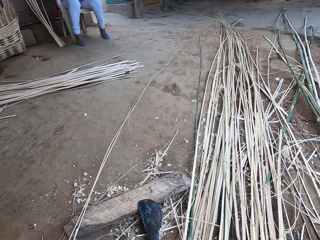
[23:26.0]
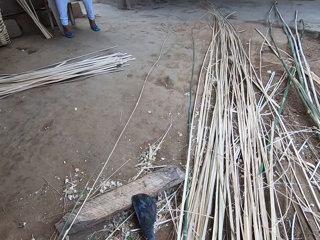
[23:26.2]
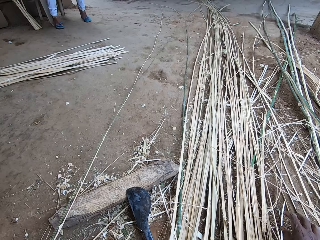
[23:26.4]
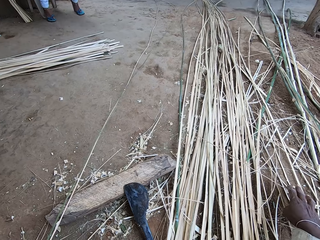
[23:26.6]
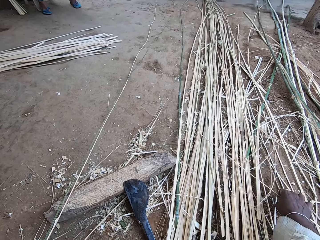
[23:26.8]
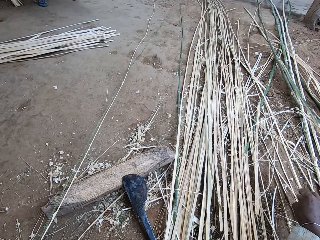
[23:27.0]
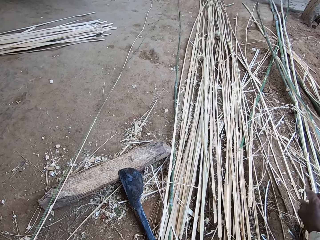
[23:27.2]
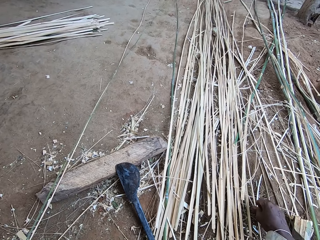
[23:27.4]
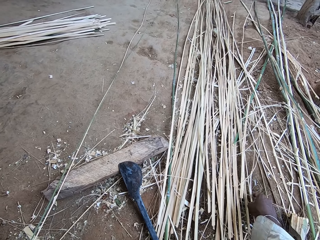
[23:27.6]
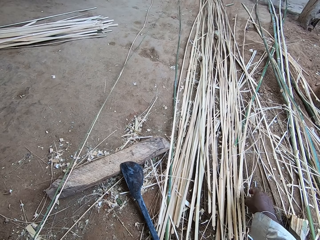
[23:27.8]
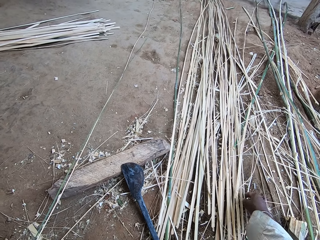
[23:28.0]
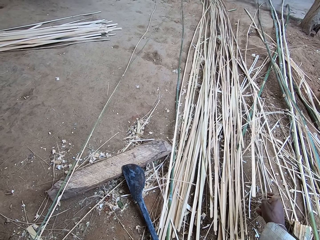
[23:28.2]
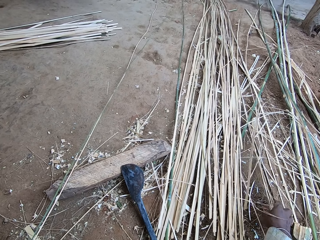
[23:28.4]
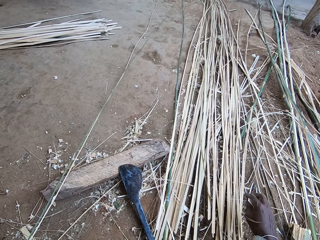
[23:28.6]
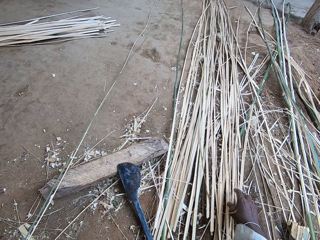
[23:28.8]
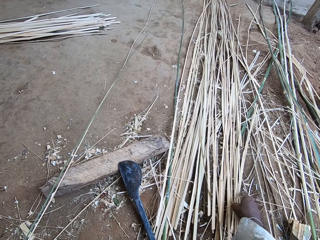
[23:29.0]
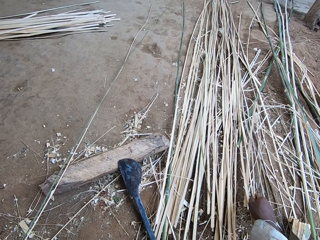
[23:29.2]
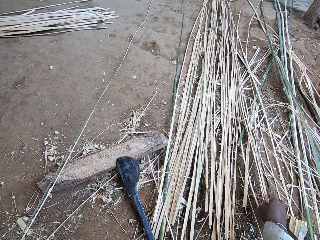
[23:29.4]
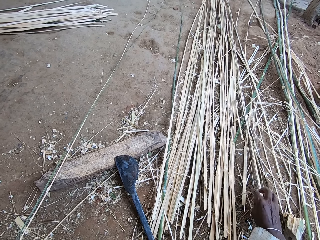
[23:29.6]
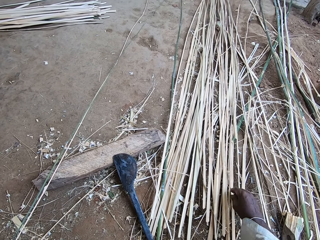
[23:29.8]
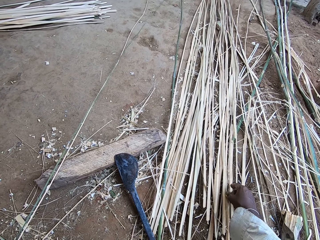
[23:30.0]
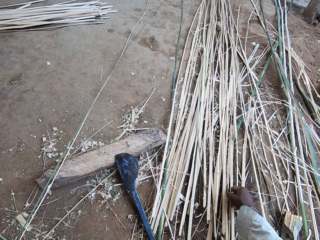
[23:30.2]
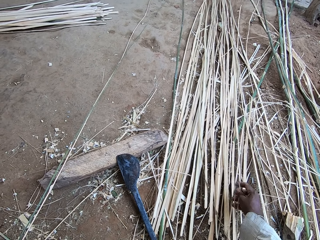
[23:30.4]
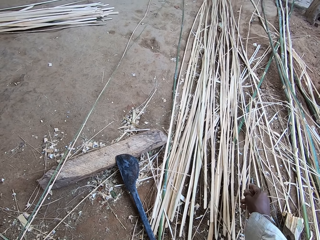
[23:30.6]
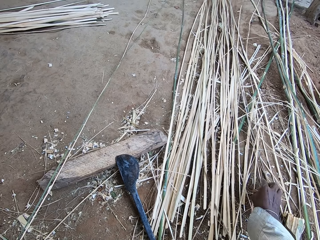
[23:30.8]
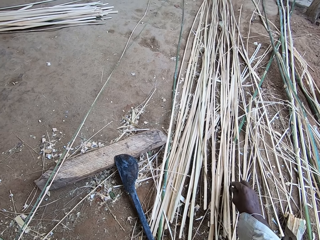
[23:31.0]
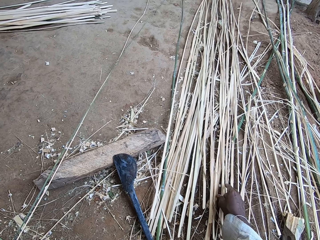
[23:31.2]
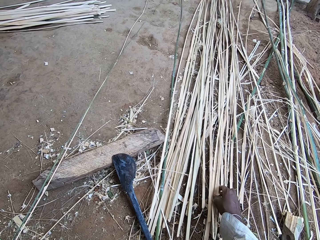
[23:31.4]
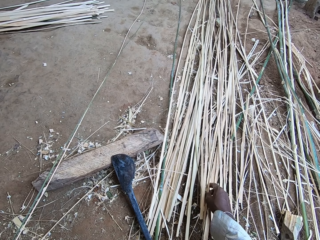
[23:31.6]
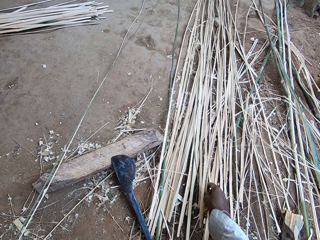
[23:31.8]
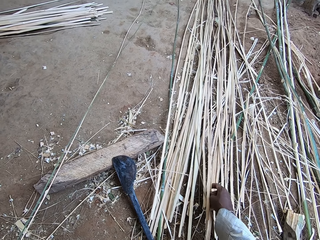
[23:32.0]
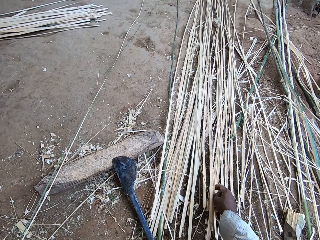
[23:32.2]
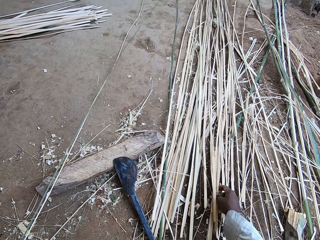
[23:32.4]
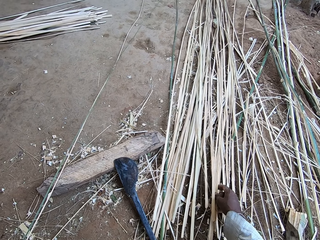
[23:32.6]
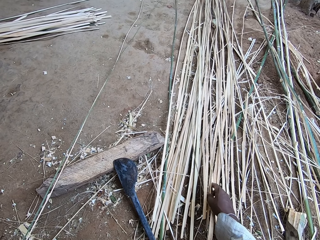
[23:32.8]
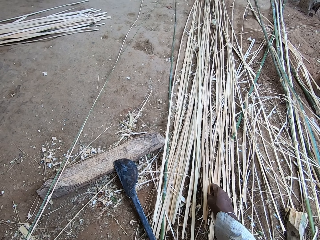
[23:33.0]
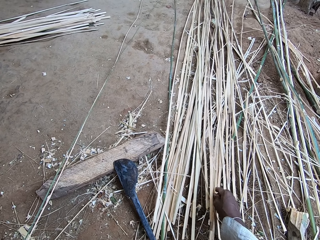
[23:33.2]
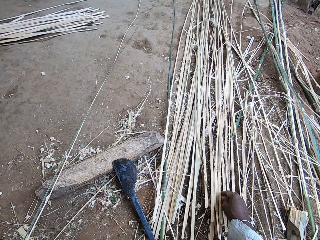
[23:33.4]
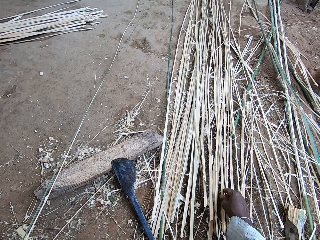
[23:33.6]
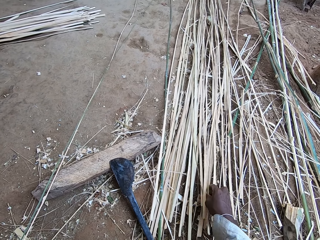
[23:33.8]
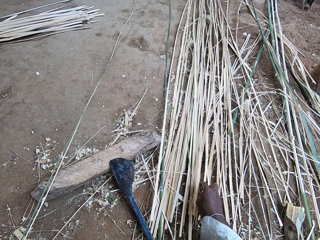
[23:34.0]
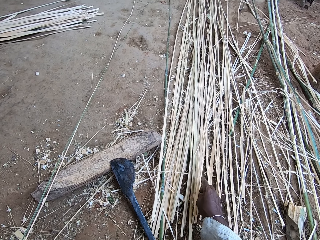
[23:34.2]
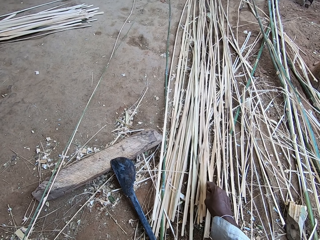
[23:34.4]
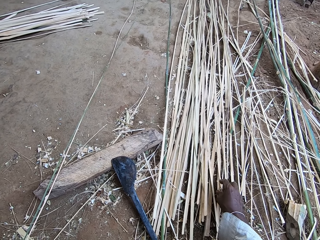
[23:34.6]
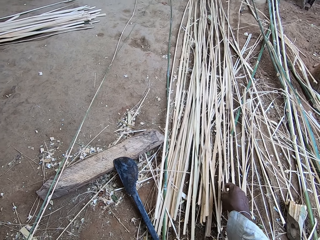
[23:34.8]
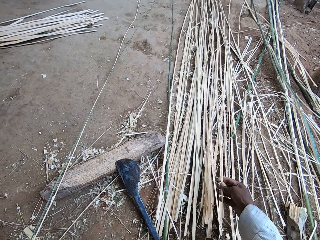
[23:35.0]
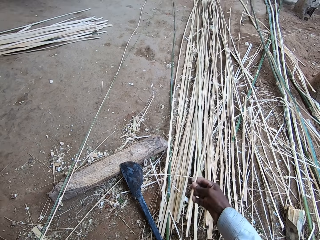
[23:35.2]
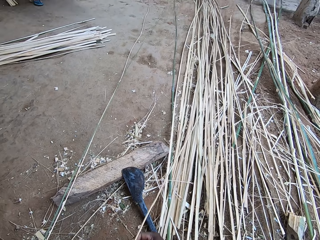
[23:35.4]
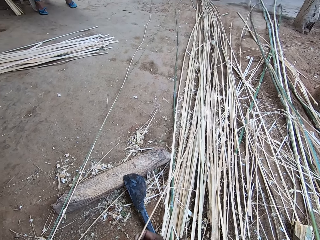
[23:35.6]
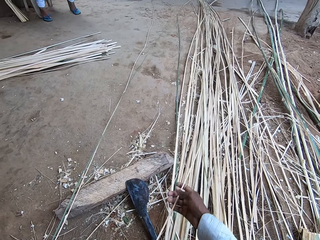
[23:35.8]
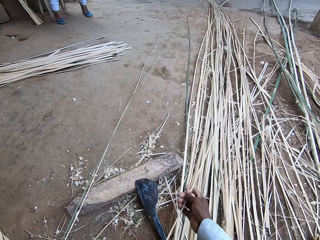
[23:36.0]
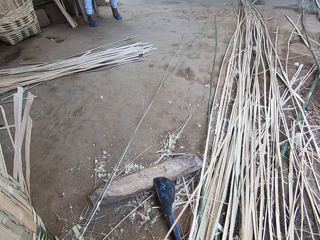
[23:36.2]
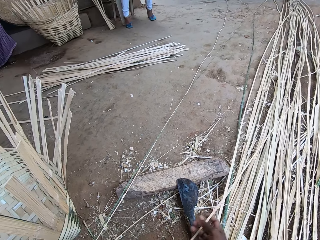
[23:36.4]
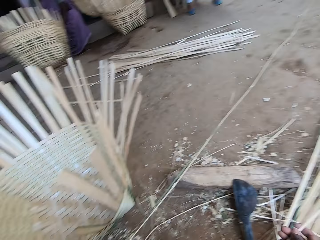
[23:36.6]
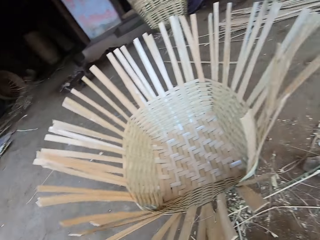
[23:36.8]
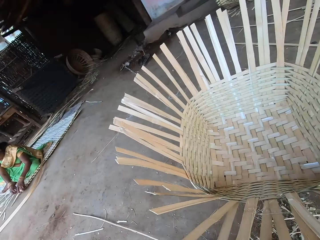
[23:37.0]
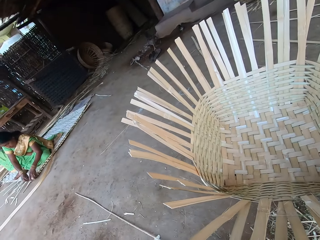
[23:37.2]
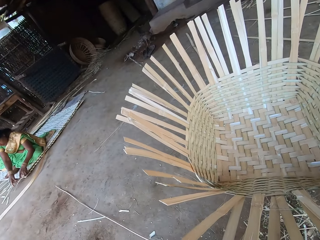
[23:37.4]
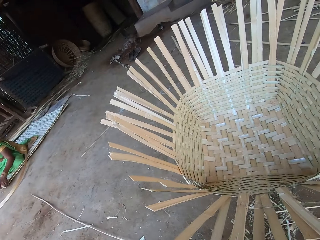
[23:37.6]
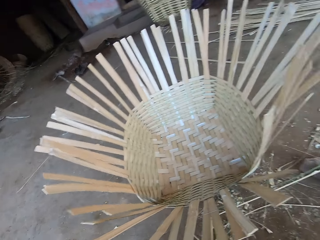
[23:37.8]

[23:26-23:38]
The camera wearer looks through the weaving thatch on the floor. He picks a bamboo stick from the pile of bamboo sticks with his right hand. He drops the bamboo stick on the pile of bamboo sticks with his right hand. He sorts through the bamboo sticks with his right hand. He picks a bamboo stick from the pile of bamboo sticks with his right hand. He draws the bamboo stick on the ground with his right hand.

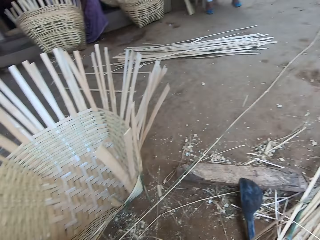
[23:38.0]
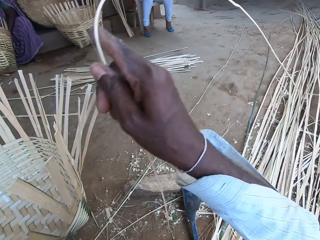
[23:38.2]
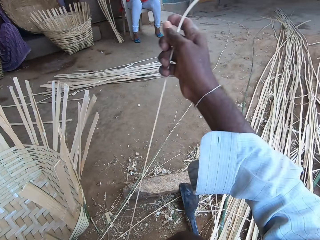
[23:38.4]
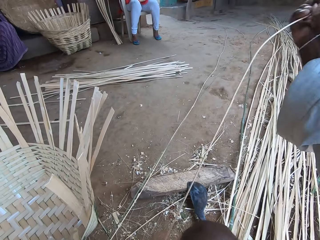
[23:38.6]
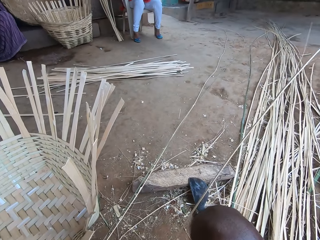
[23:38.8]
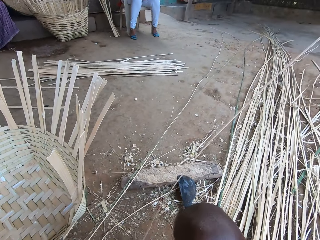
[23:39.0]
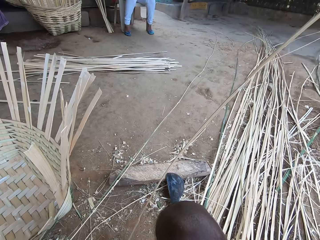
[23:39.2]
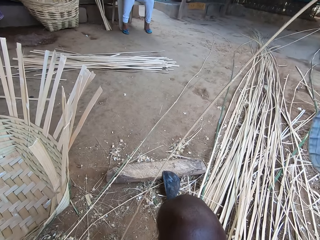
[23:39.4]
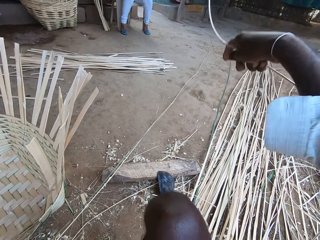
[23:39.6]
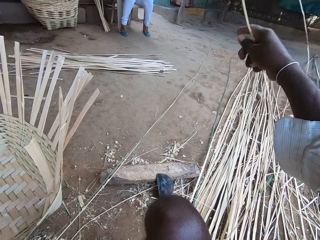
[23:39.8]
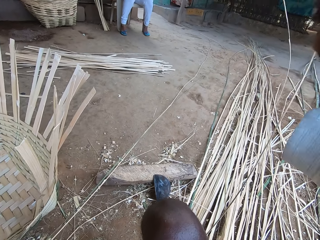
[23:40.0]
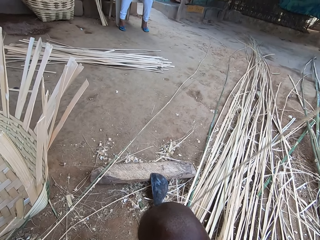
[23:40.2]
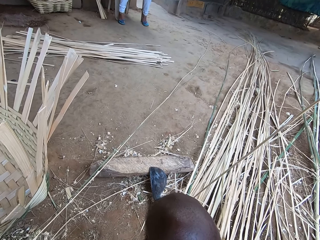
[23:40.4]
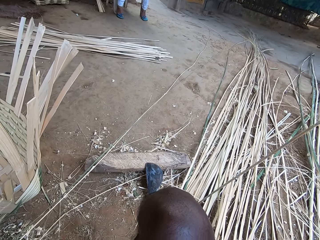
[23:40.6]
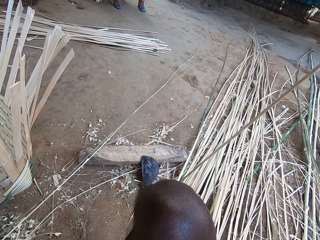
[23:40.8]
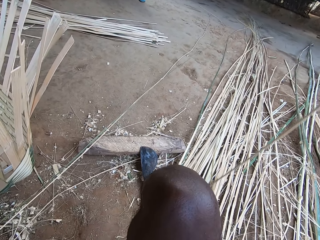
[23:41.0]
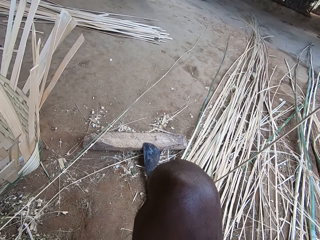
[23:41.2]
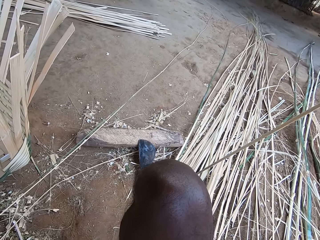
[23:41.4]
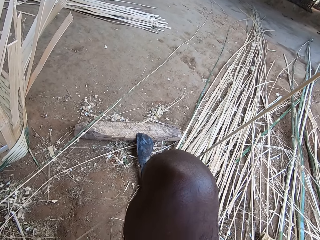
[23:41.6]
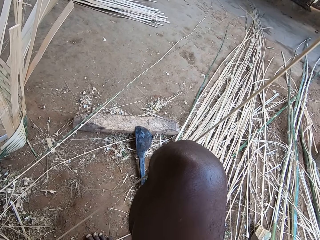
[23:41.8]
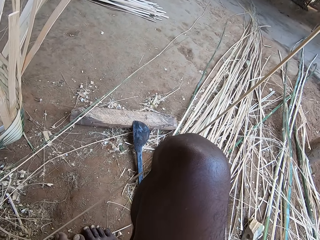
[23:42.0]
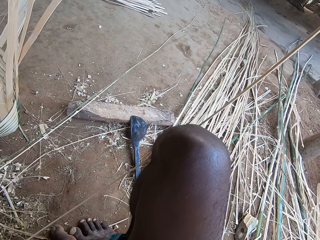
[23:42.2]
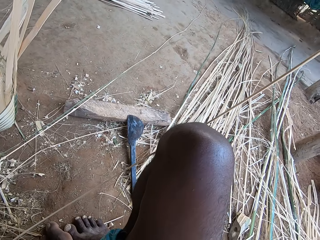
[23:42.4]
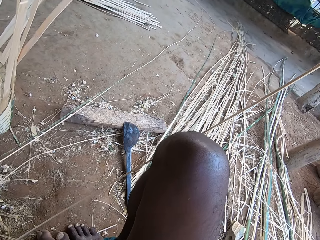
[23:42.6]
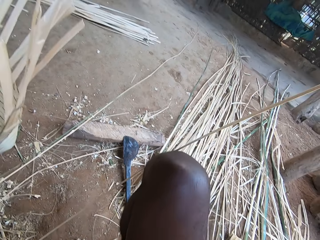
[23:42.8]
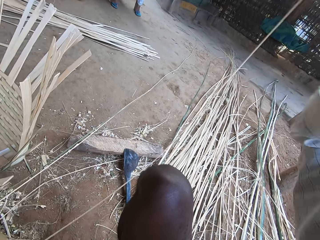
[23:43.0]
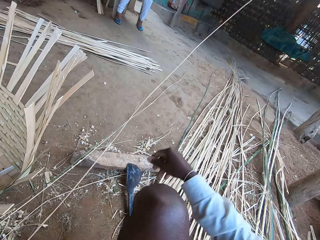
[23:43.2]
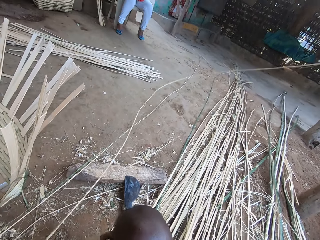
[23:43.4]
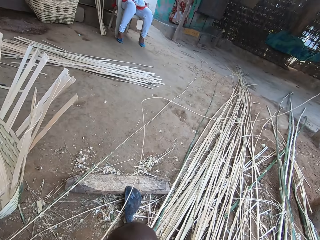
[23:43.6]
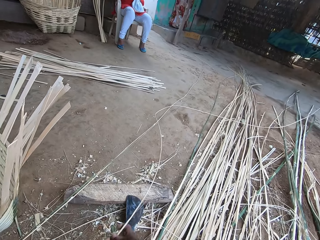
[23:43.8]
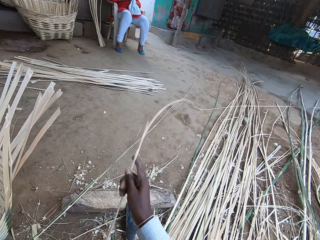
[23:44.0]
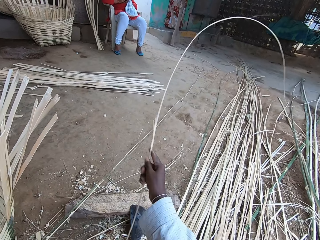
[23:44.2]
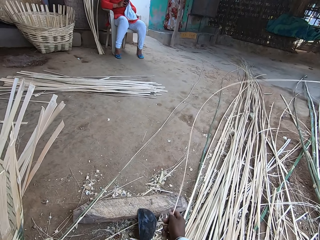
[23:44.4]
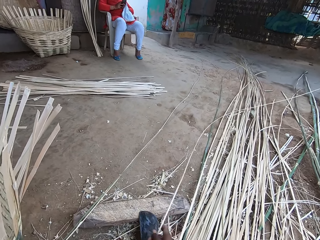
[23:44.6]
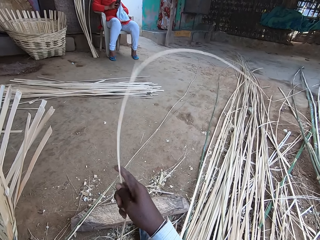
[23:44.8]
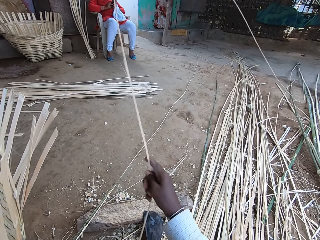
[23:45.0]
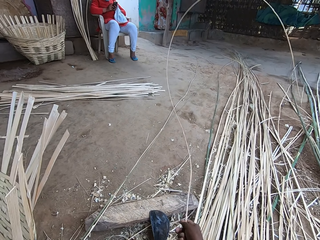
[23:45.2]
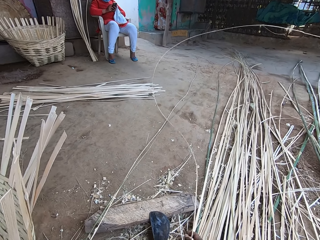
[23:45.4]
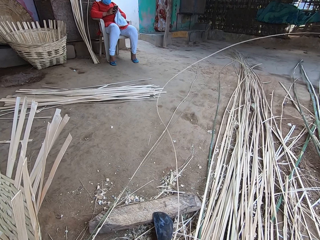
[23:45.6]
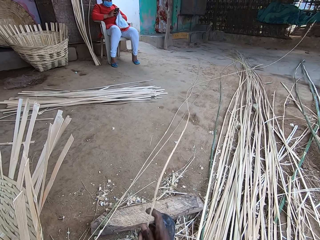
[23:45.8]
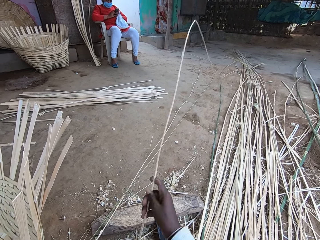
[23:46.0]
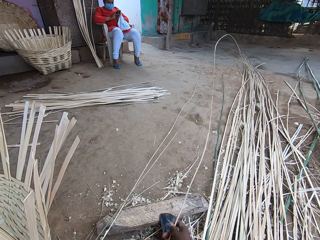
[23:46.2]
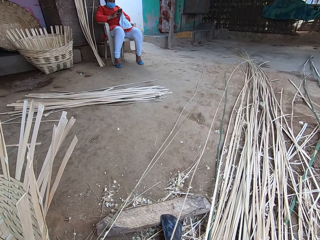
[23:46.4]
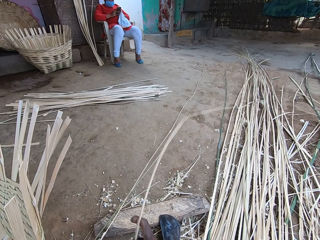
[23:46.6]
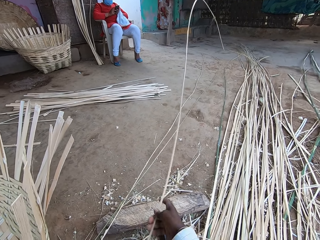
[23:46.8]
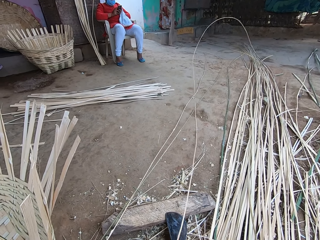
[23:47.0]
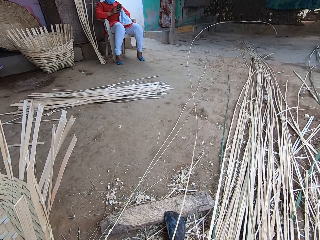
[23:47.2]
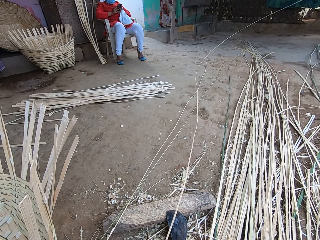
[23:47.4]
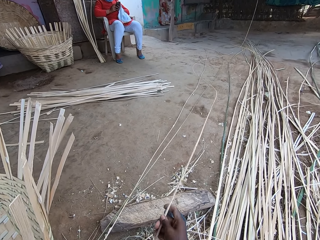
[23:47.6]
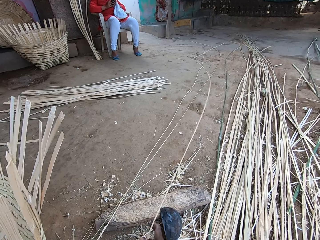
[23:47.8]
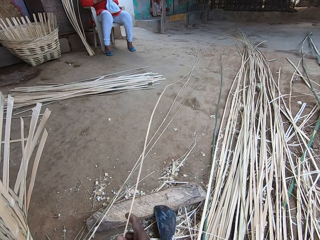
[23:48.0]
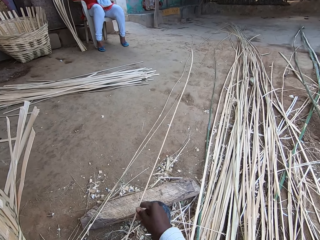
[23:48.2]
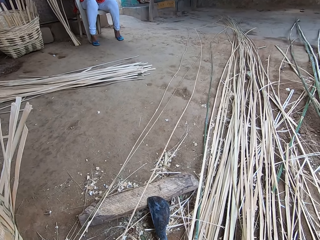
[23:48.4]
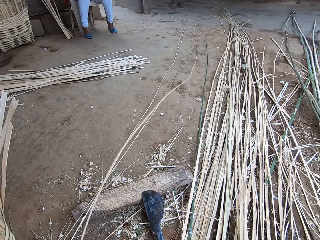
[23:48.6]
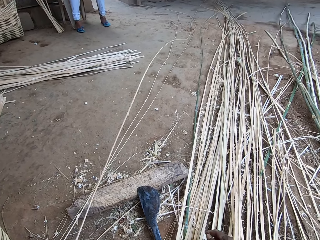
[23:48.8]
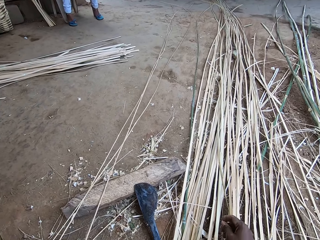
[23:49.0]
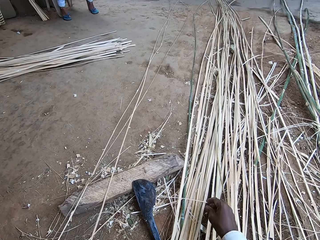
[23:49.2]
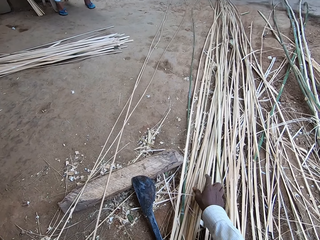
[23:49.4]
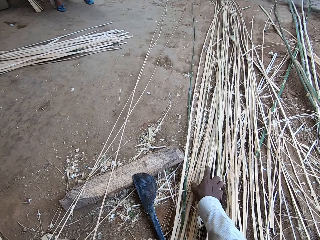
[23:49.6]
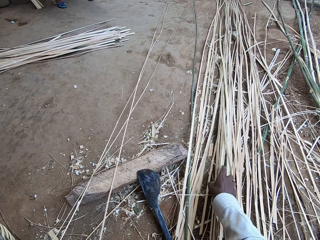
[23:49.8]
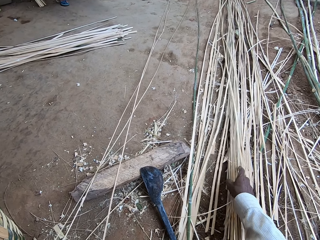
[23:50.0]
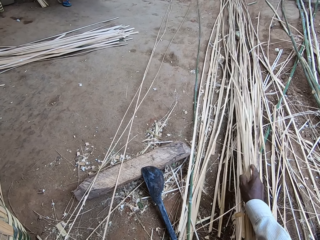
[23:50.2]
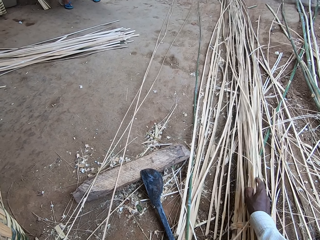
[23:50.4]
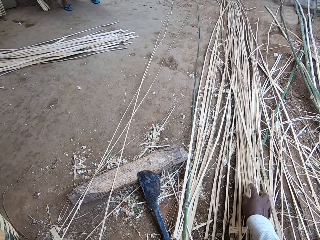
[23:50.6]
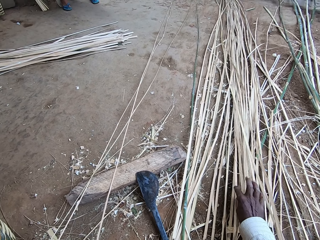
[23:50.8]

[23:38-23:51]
The camera wearer straightens the bamboo stick with his right hand. He throws the bamboo stick on the ground with his right hand. He hits the bamboo stick on the ground with his right hand. He moves bamboo sticks on the pile of bamboo sticks with his right hand.
